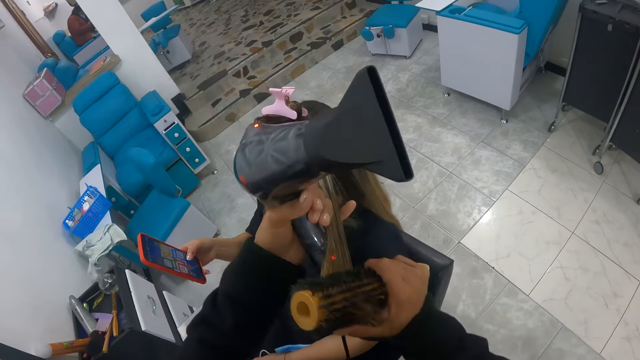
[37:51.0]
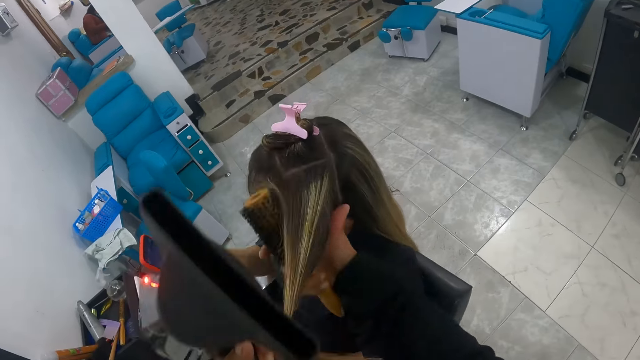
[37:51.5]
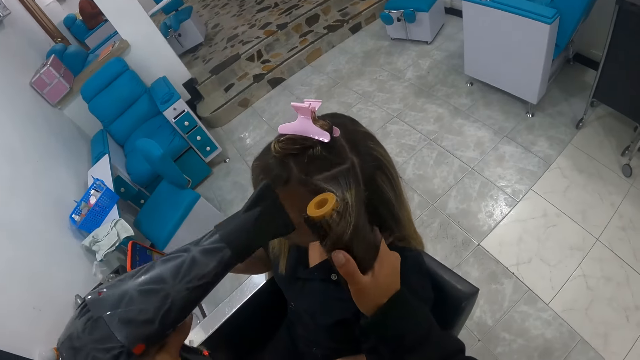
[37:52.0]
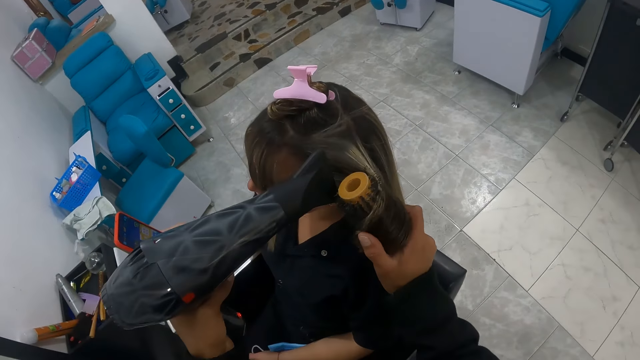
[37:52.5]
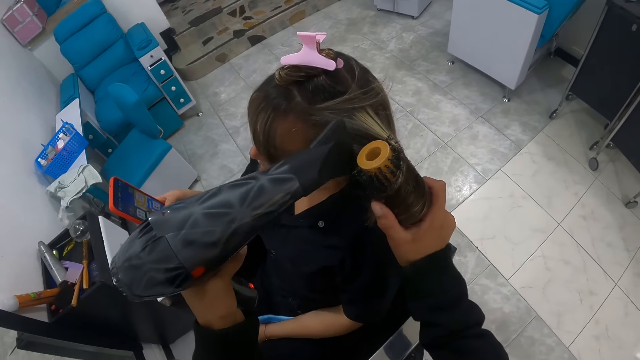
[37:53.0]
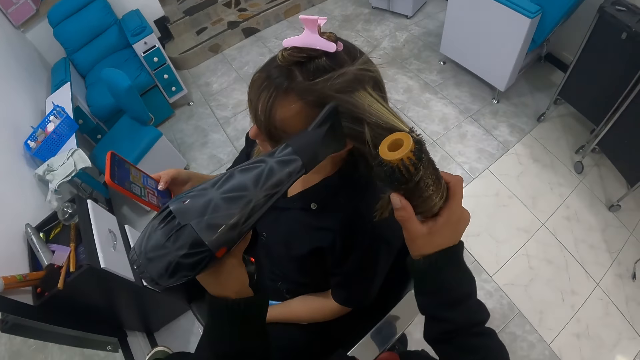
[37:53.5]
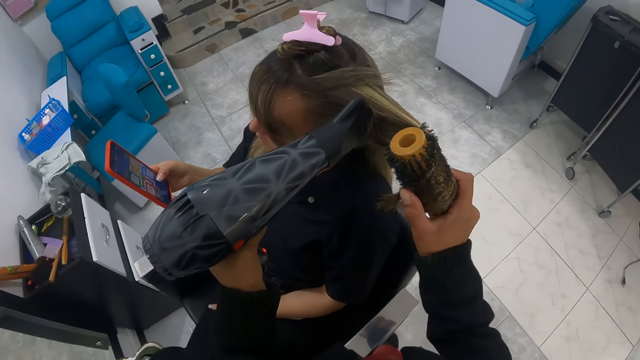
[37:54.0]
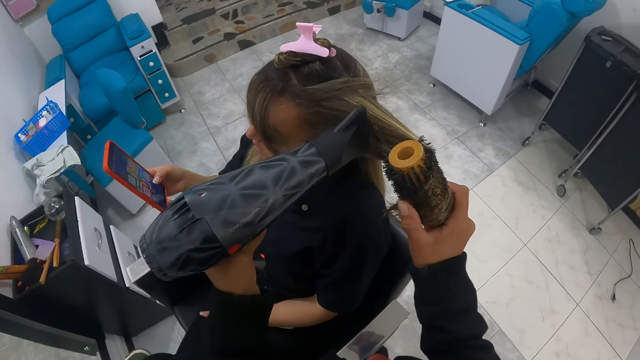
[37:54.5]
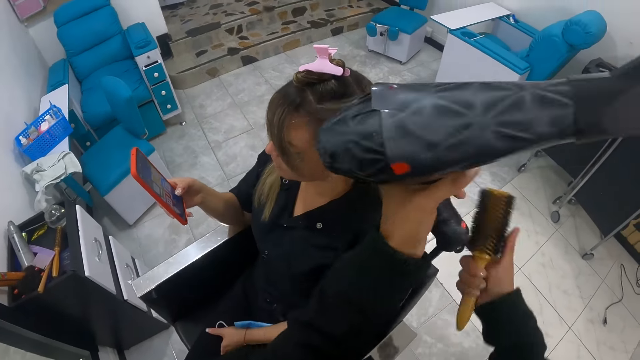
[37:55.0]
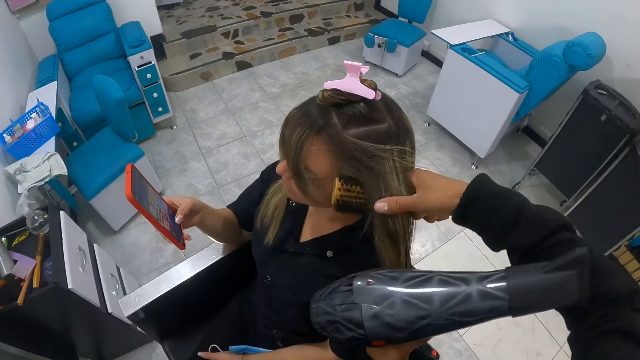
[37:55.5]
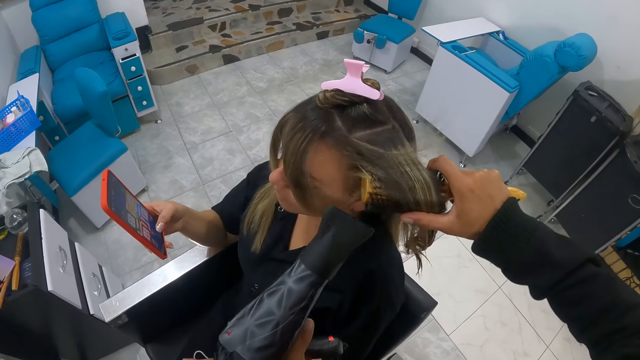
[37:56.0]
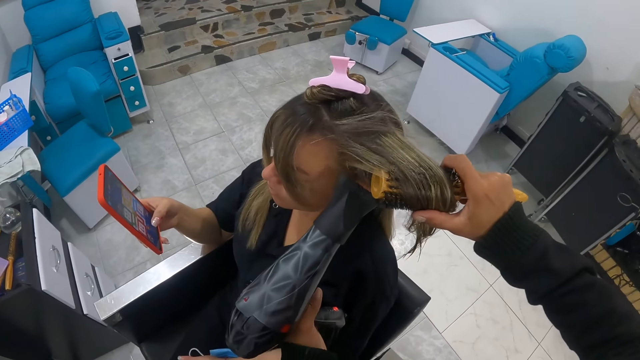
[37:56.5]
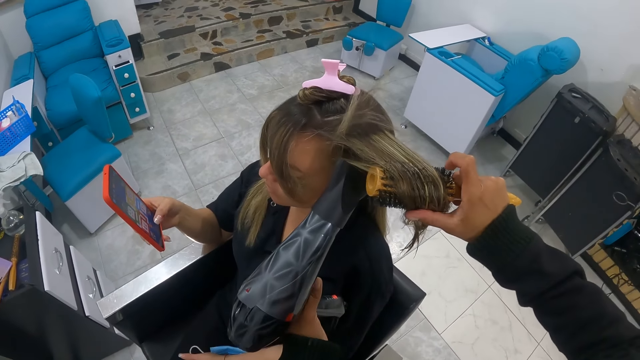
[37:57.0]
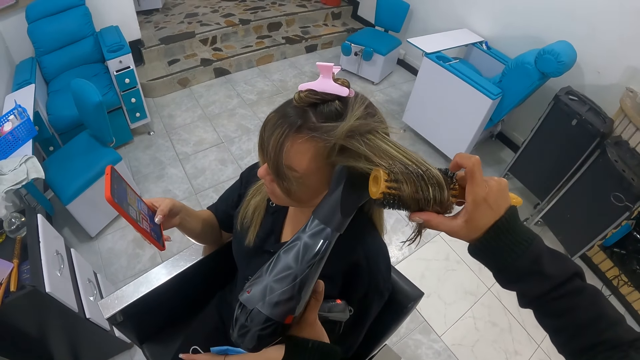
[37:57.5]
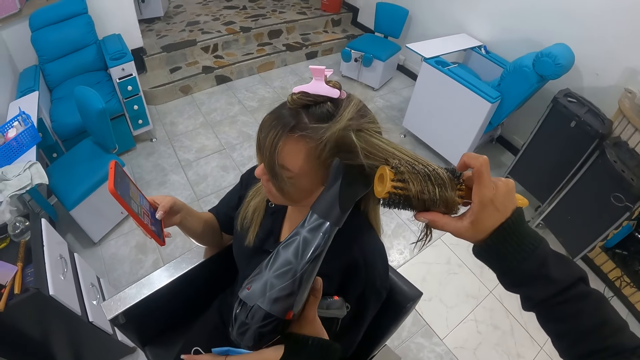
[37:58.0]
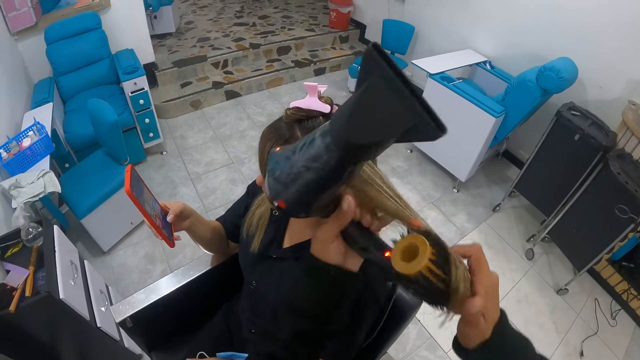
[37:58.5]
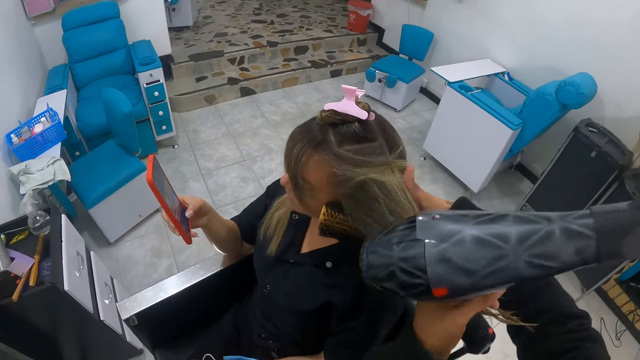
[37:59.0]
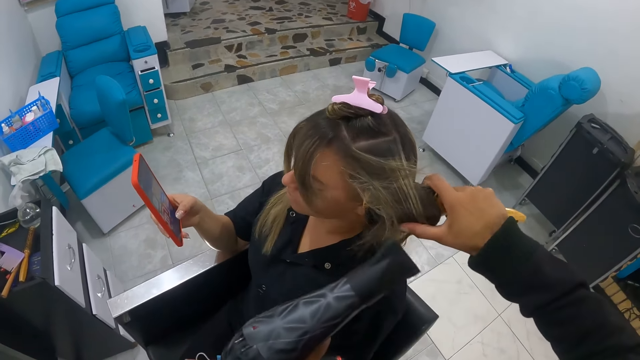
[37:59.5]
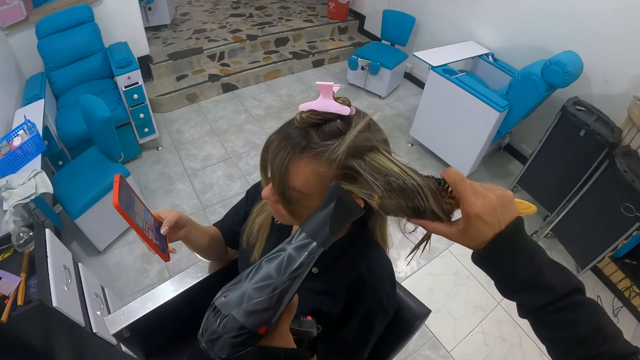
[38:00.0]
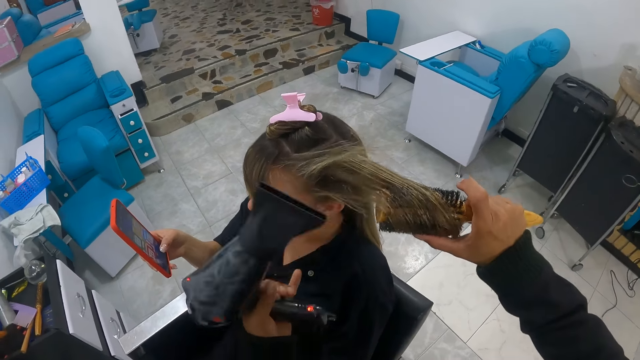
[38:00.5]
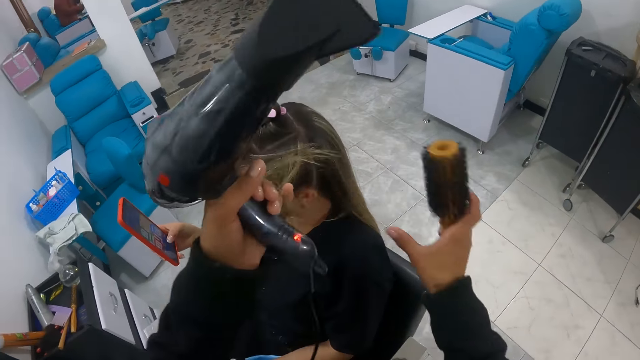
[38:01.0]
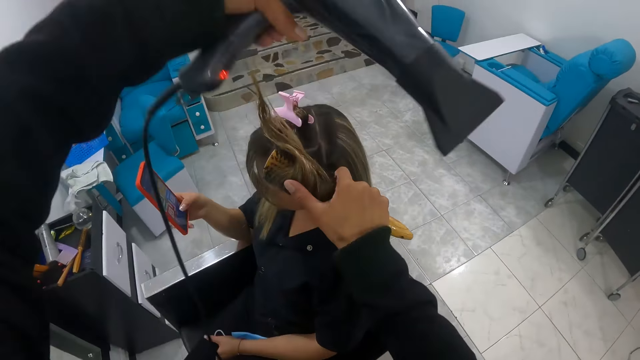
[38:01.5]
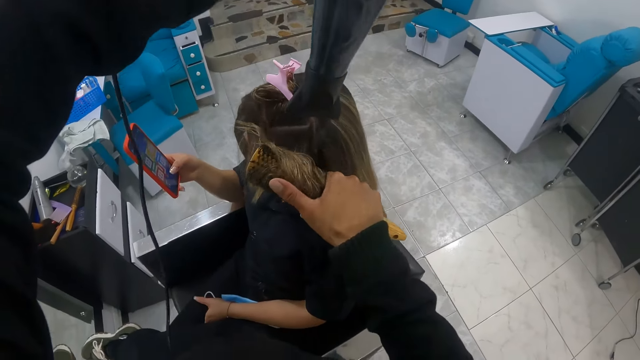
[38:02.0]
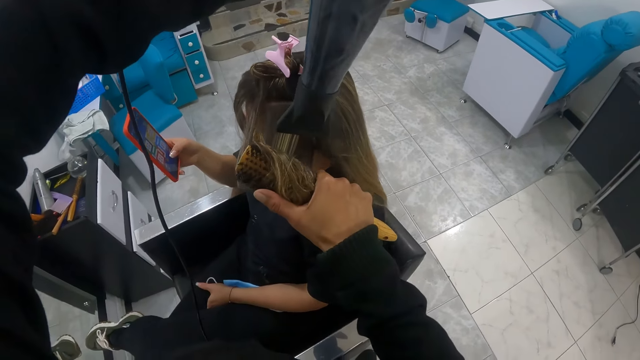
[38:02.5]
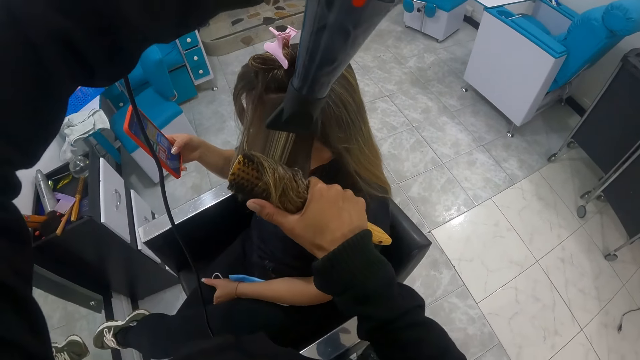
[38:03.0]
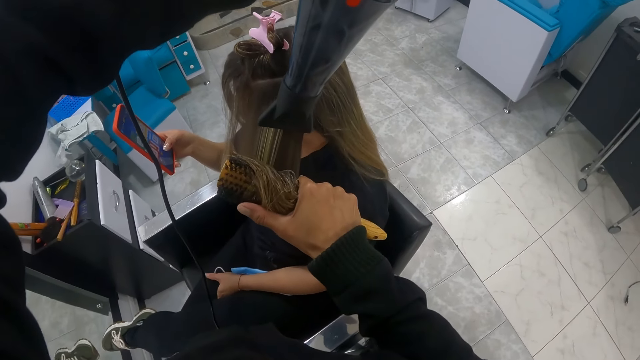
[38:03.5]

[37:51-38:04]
The camera wearer holds hair with her left hand. She puts a hair straightener in the hair with her right hand. She blows the hair with a blow dry machine in her left hand. She straightens the hair with her left hand. She straightens the hair with the hair straightener in her right hand. She blows the hair using the blow dry machine in her left hand. She removes the blow dry machine from the hair. She pulls the hair with her left hand. She twists the hair with the hair straightener in her right hand. She blows the hair with the blow dry machine in her left hand. She holds the hair with her left hand. She removes the hair straightener from the hair with her right hand. She twists the hair around the hair straightener in her right hand. She blows the hair with the blow dry machine in her left hand.

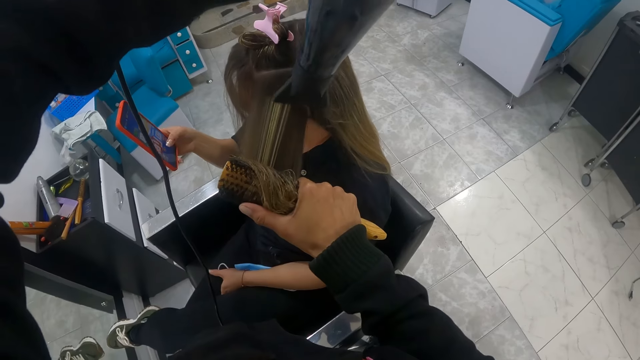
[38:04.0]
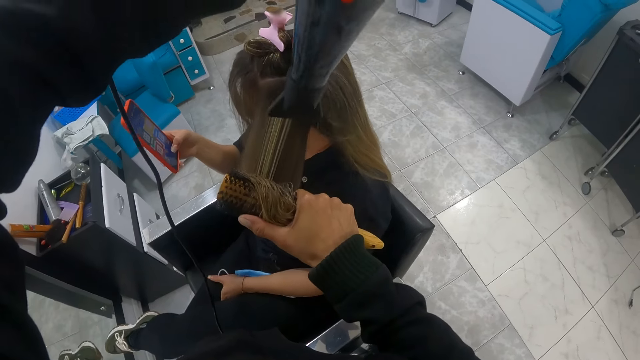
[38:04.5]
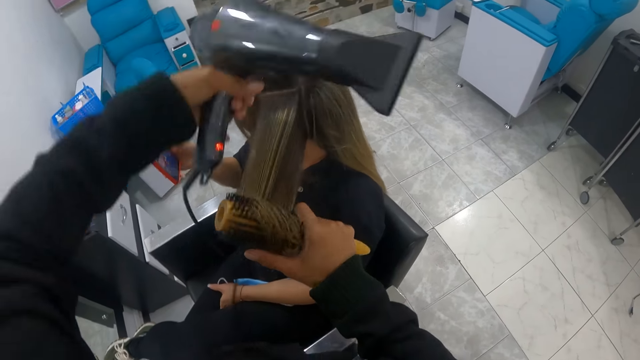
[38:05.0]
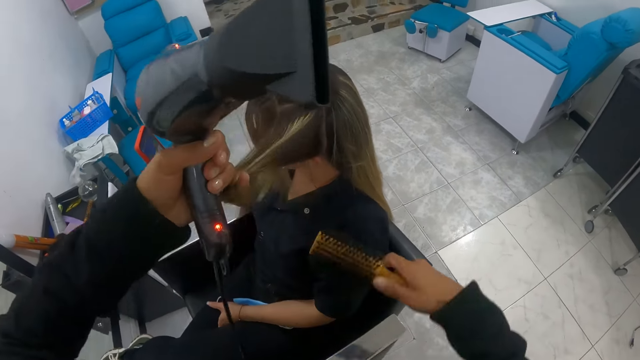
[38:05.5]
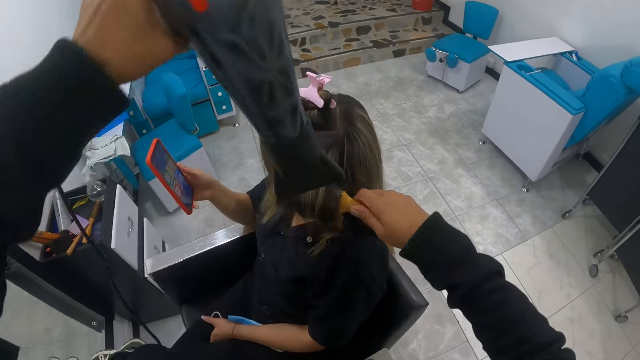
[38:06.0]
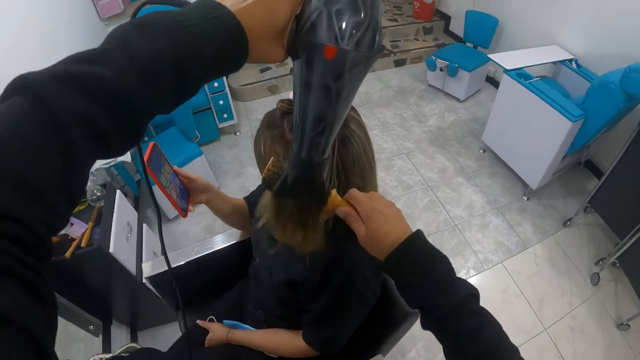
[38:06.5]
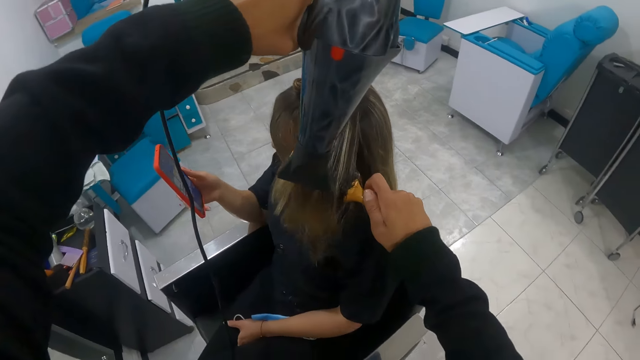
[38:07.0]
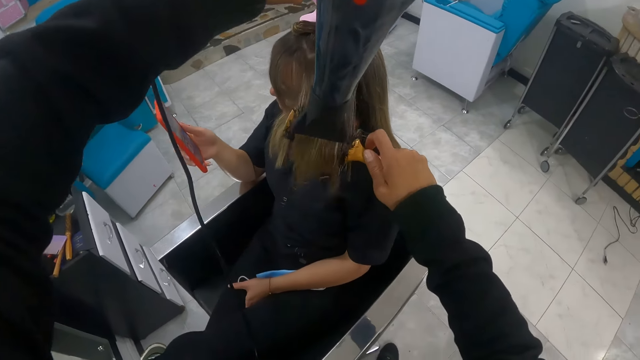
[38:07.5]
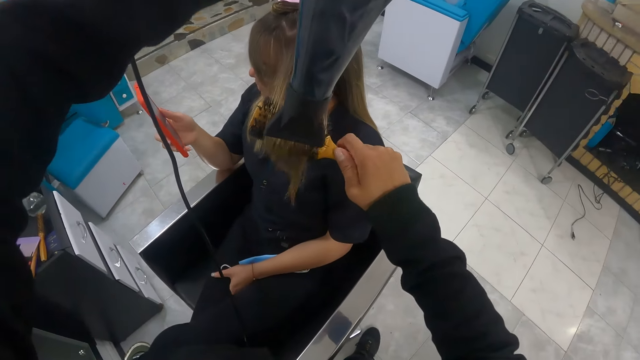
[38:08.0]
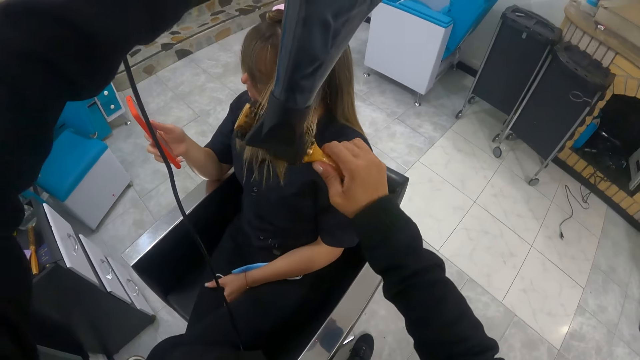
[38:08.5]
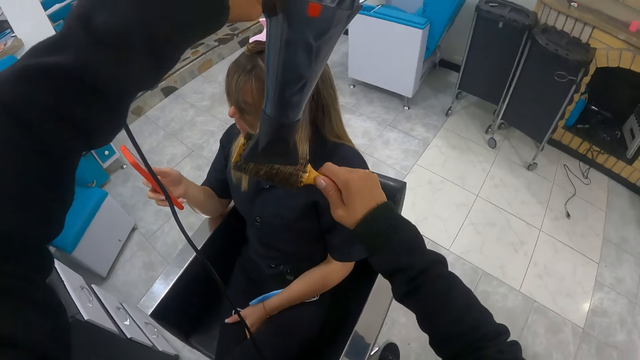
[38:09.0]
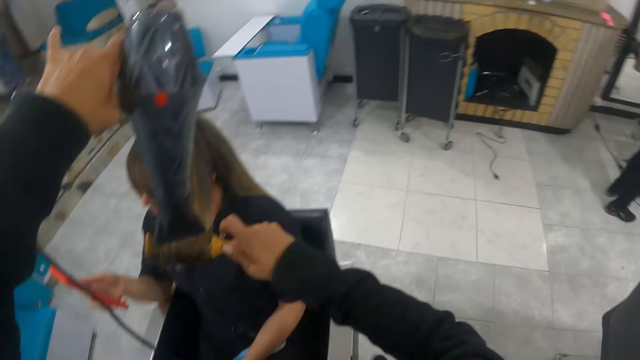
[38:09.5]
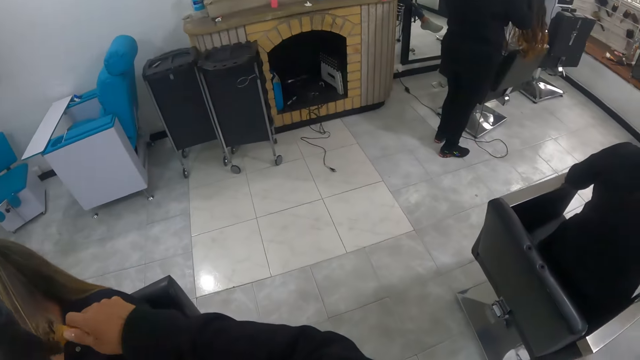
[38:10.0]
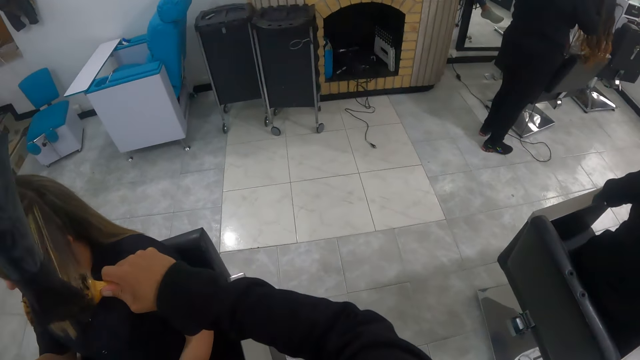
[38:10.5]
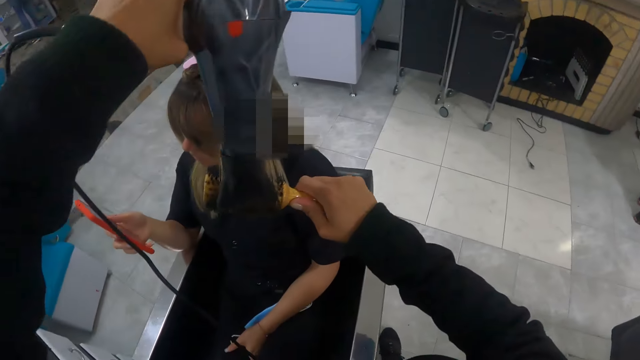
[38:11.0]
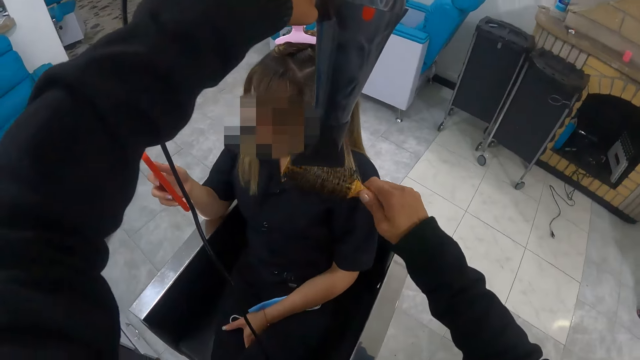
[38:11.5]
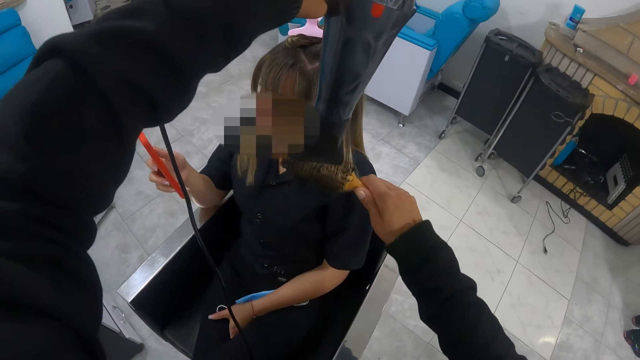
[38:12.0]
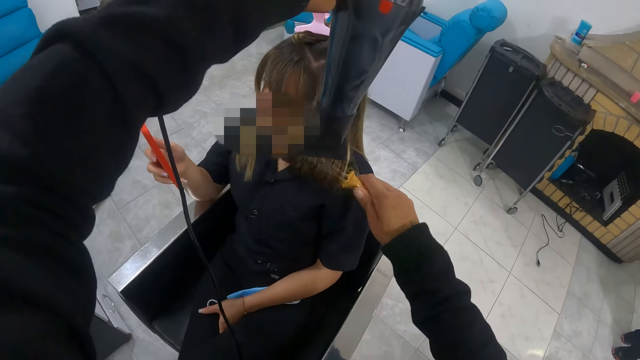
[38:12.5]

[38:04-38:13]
The camera wearer straightens hair slowly with a straightener in her right hand. She holds the hair with her left hand. She removes the hair straightener from the hair with her right hand. She holds the hair with the hair straightener in her right hand. She blows the hair edges with a blow dry machine in her left hand. She twists the straightener in the hair with her right hand.
